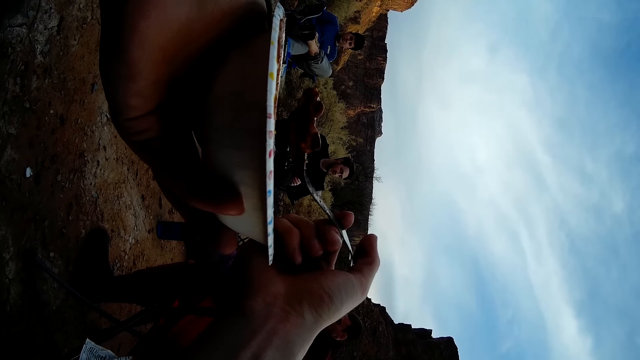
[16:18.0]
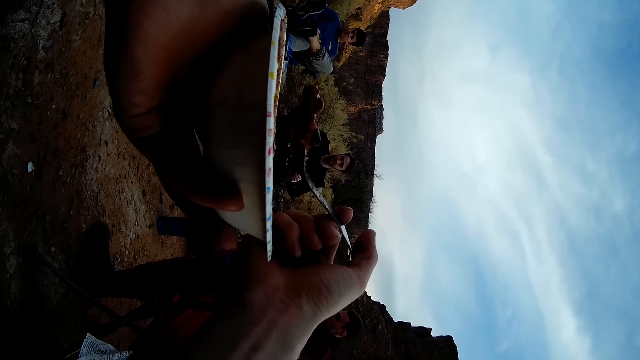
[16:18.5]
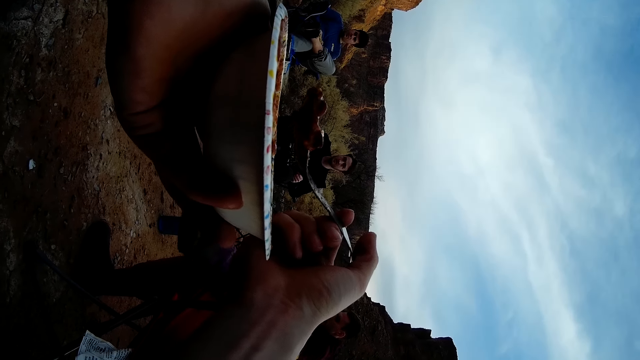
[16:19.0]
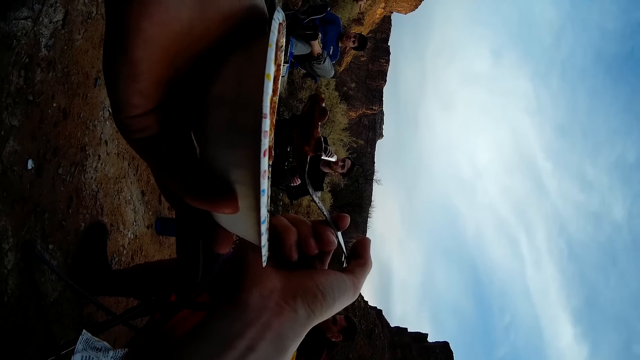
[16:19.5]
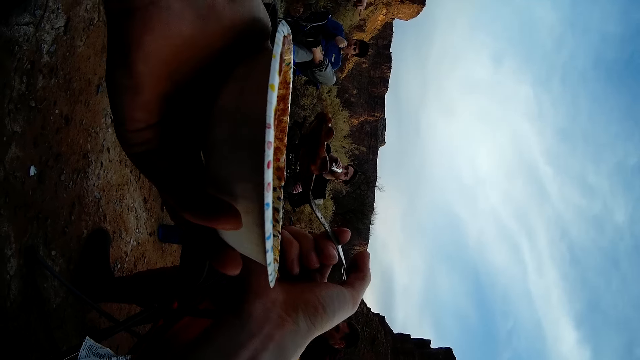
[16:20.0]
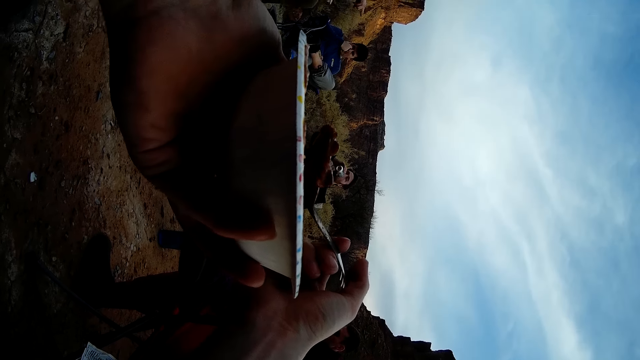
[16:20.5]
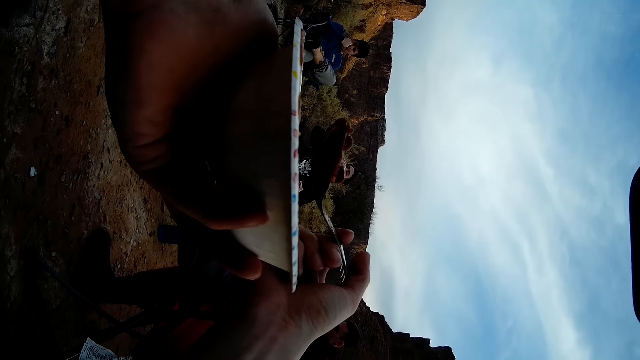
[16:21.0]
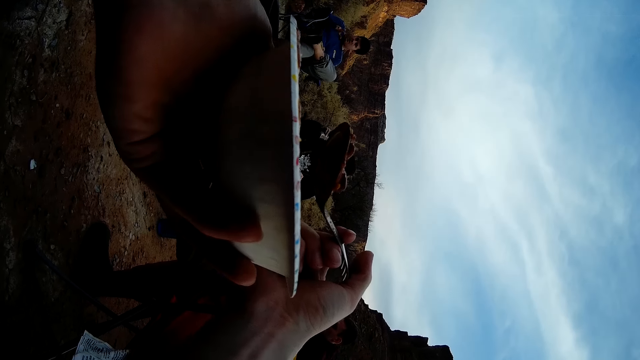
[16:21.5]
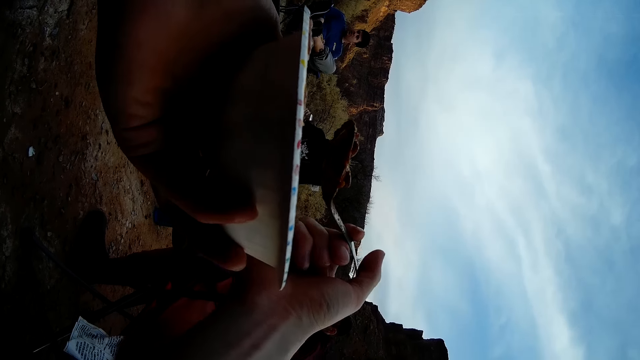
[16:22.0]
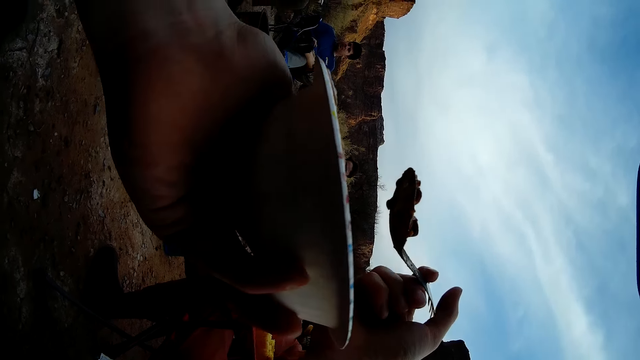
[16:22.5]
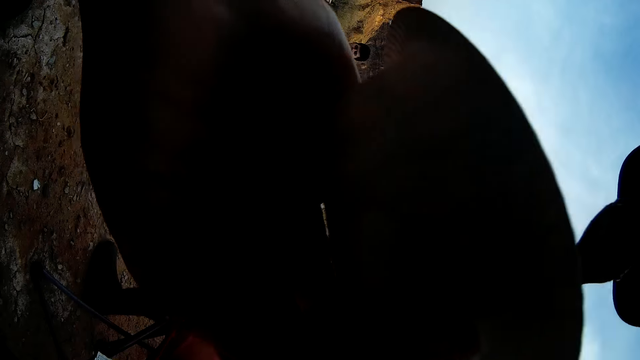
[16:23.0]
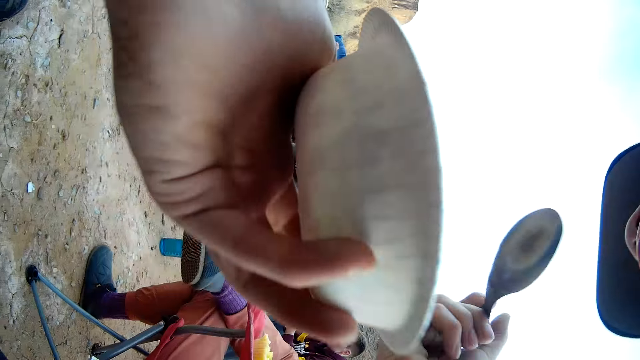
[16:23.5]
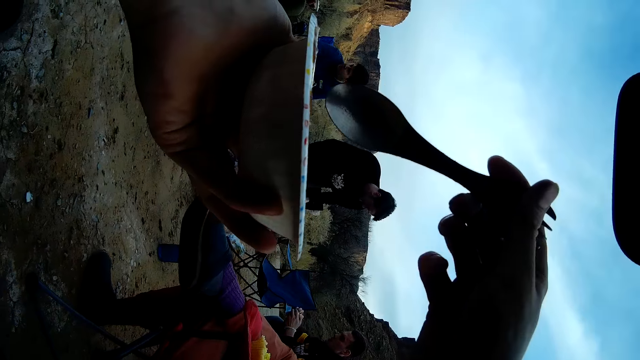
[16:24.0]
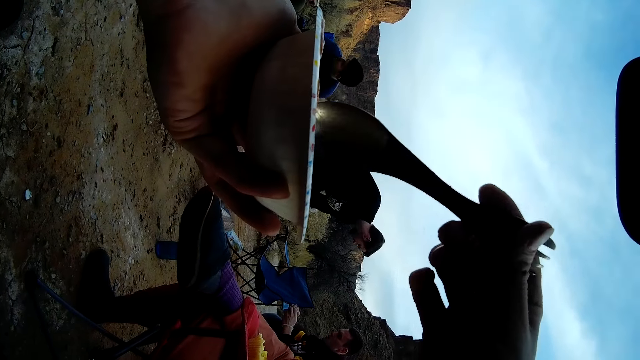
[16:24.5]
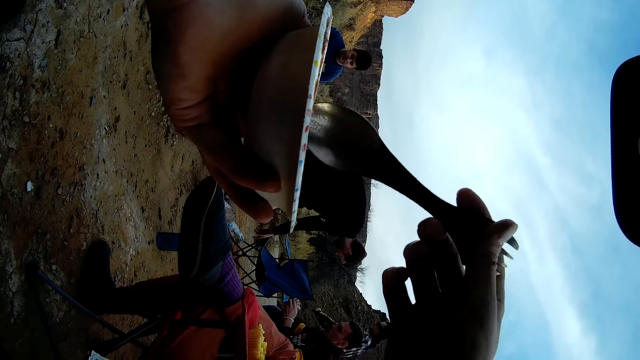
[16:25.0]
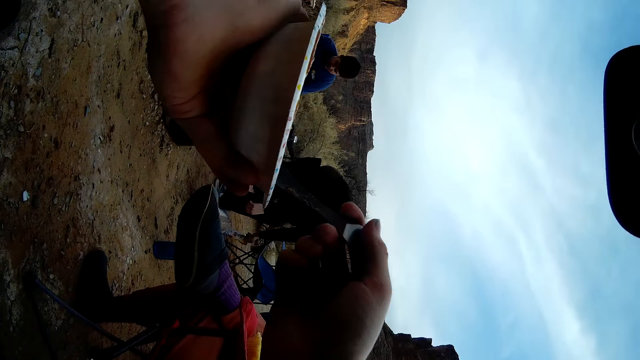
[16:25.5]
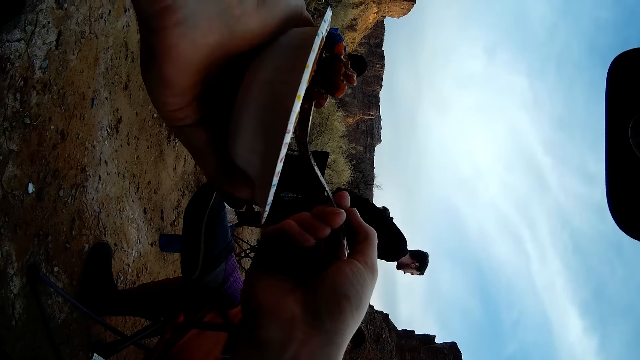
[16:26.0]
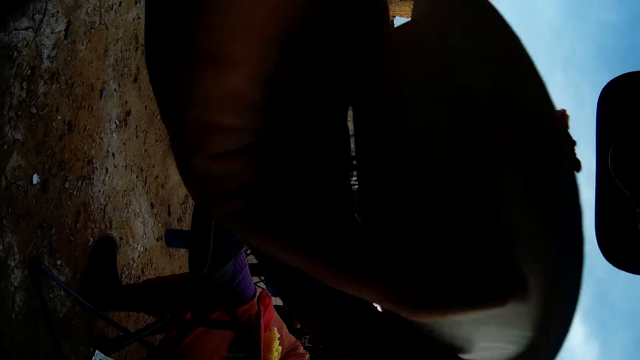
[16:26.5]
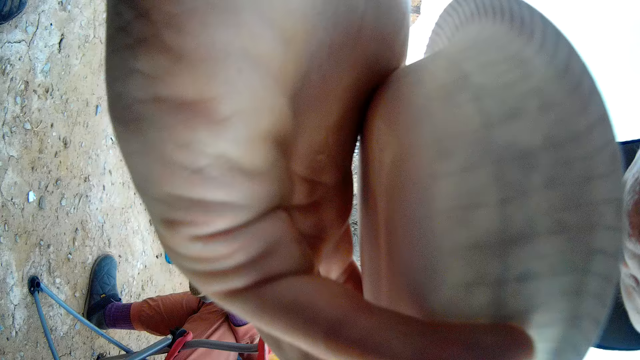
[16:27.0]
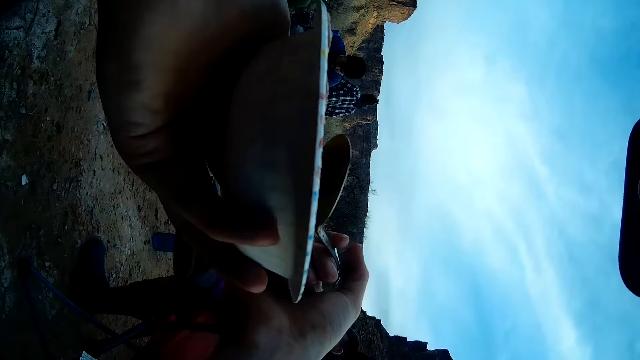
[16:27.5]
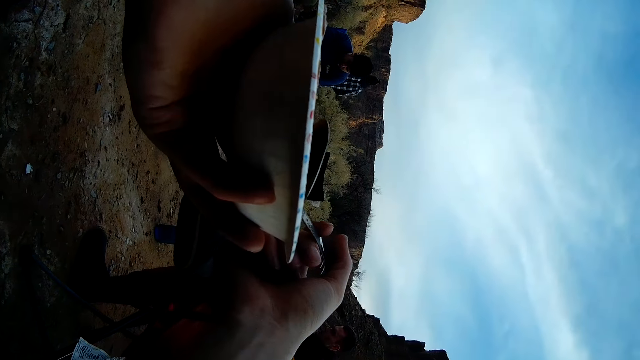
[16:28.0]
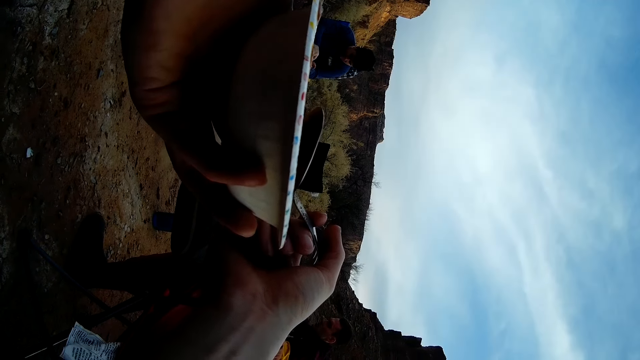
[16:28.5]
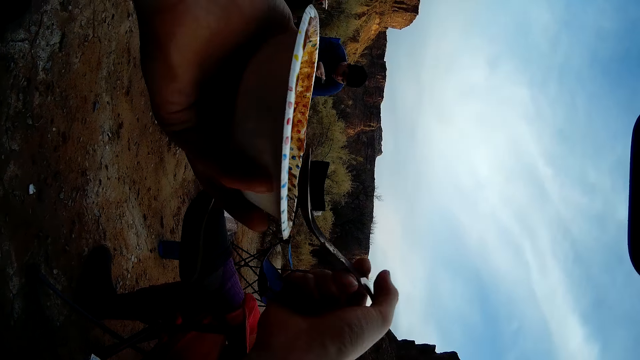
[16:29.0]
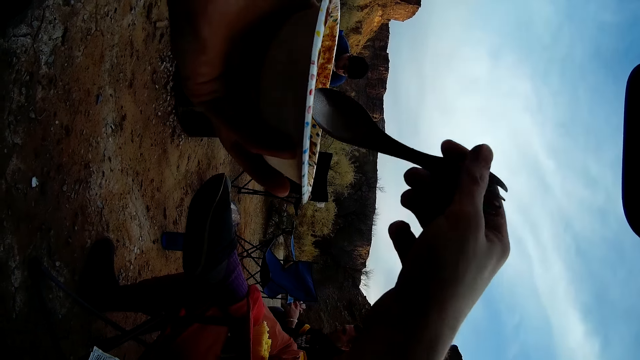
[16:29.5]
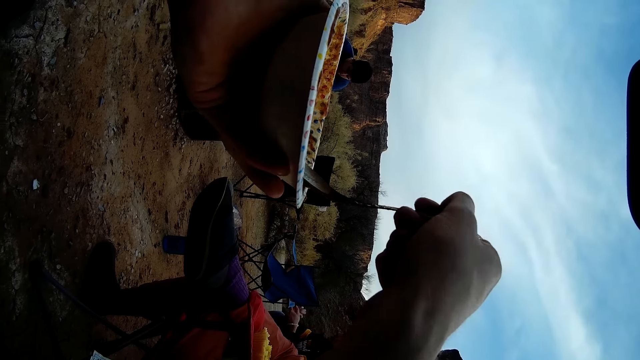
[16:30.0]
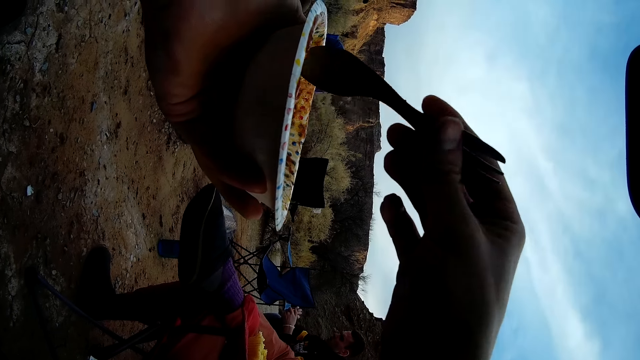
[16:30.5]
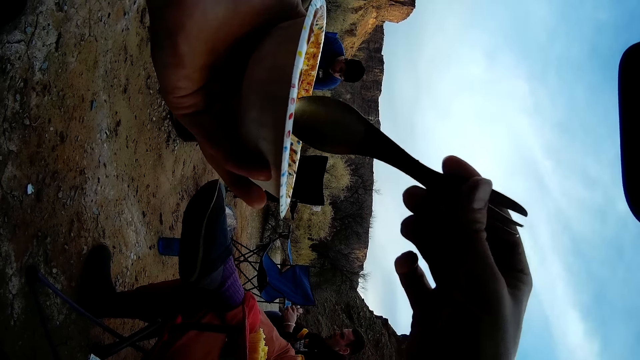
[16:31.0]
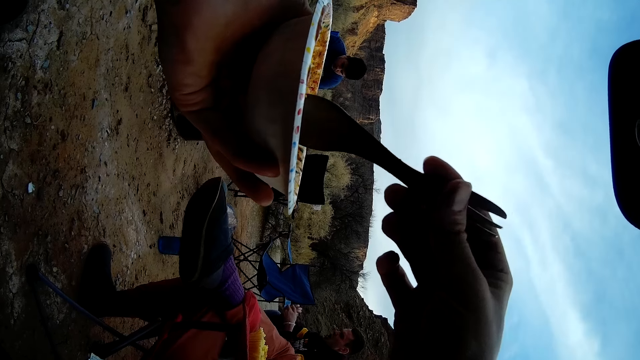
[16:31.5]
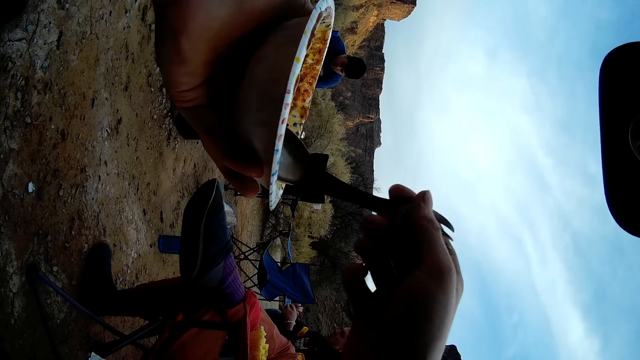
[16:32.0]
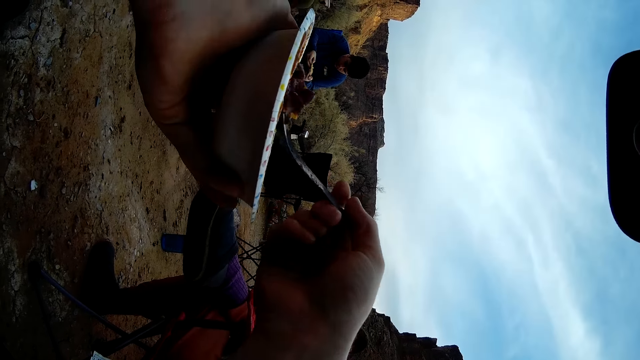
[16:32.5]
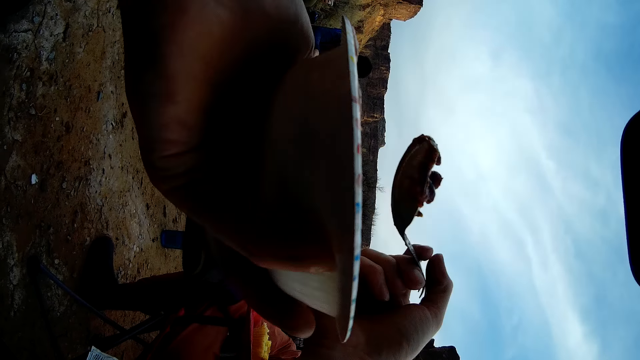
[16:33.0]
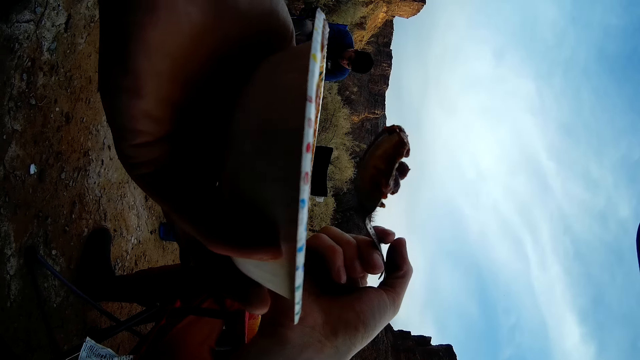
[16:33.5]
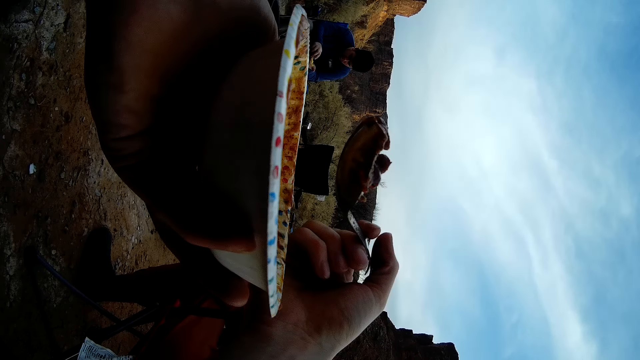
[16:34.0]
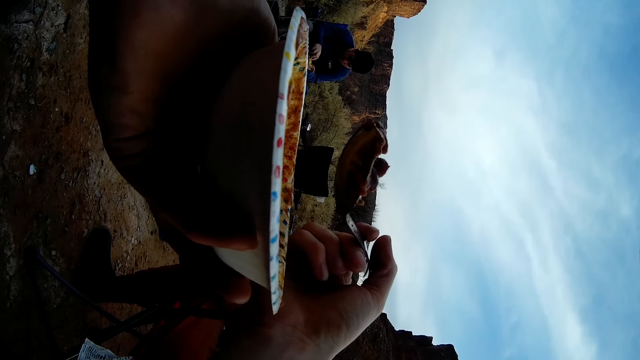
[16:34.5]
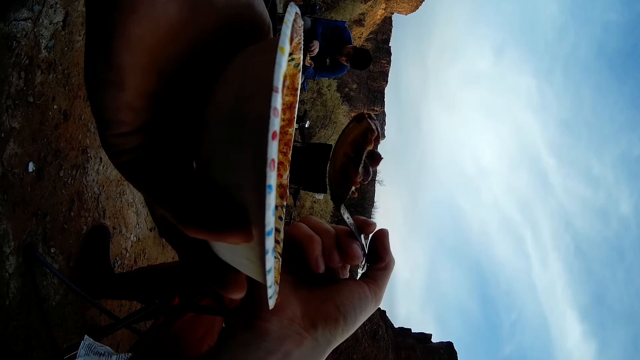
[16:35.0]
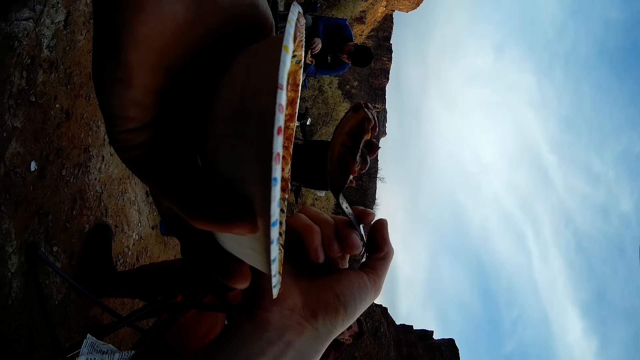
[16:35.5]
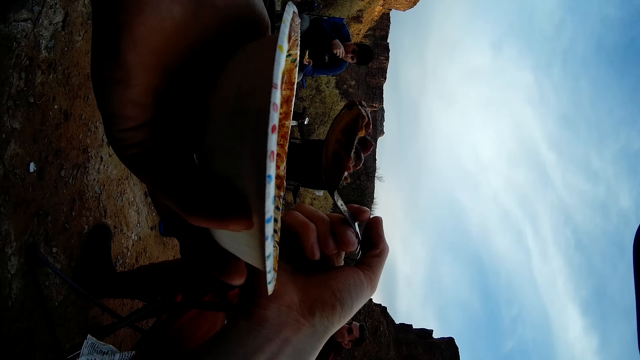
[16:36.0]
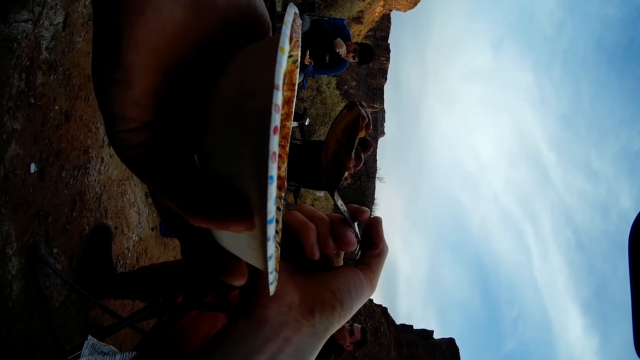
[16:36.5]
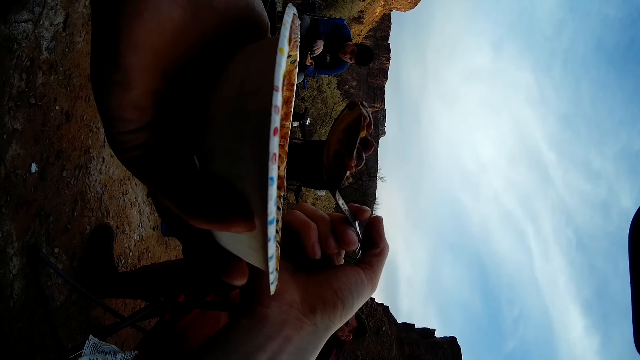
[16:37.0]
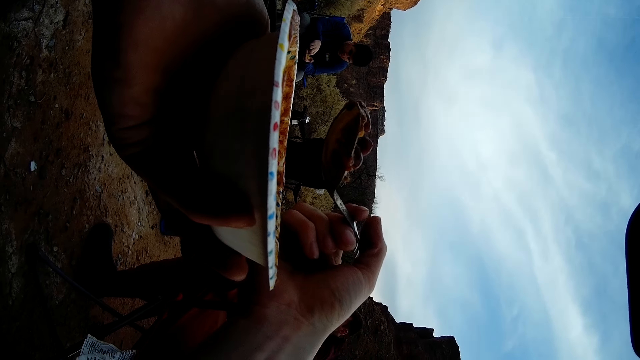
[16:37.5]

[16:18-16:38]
The camera wearer eats the food with the spoon. They scoop food with the spoon. They eat the food with the spoon. They scoop food with the spoon.
